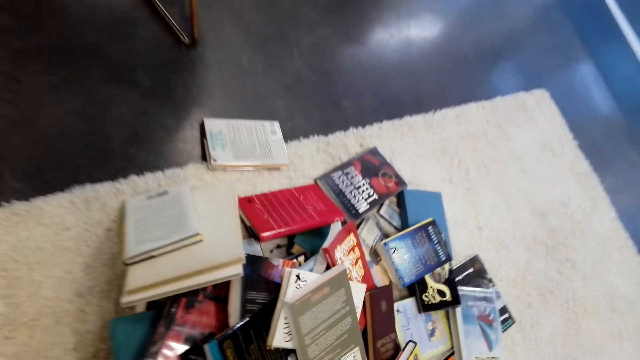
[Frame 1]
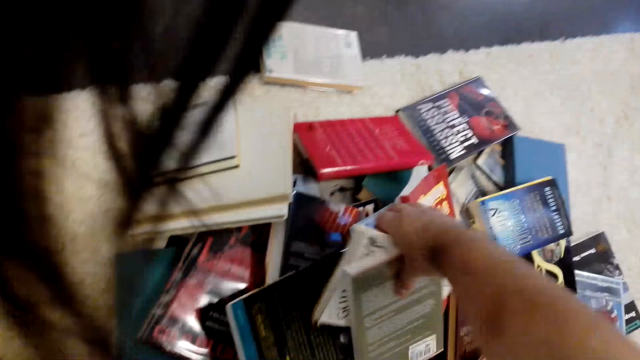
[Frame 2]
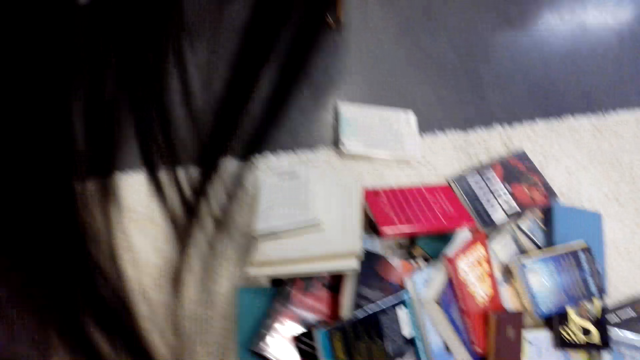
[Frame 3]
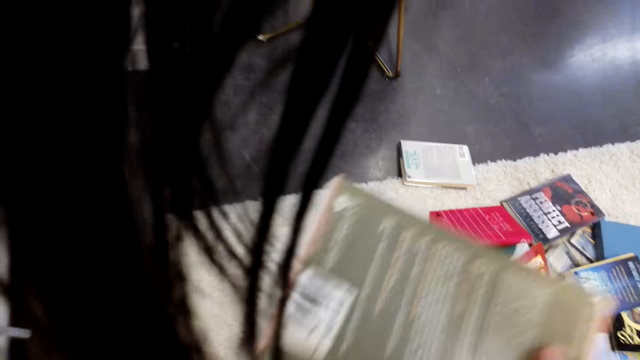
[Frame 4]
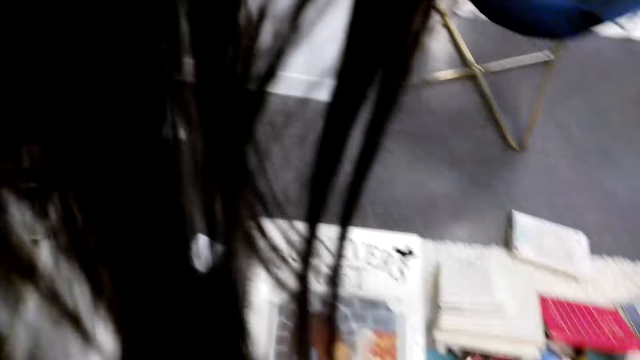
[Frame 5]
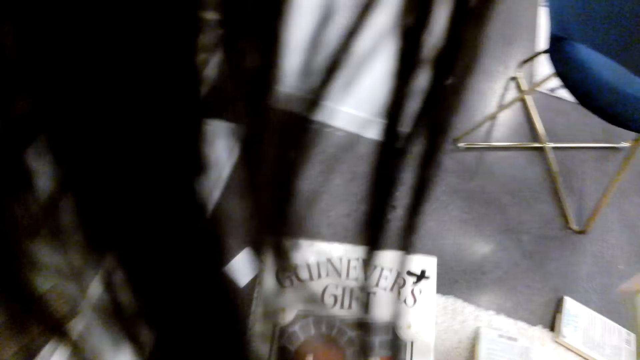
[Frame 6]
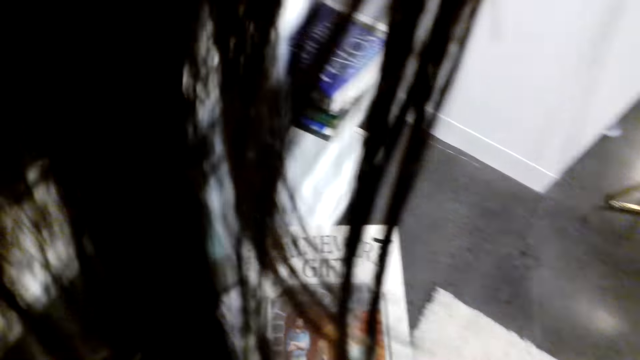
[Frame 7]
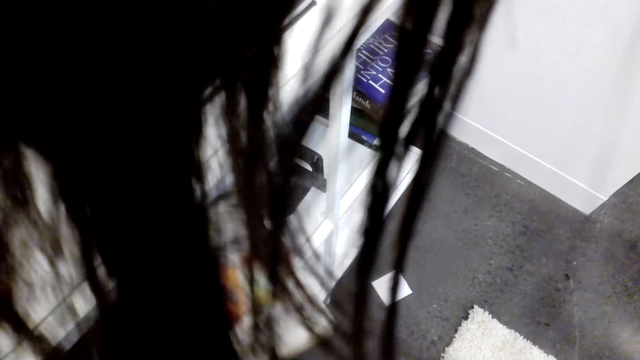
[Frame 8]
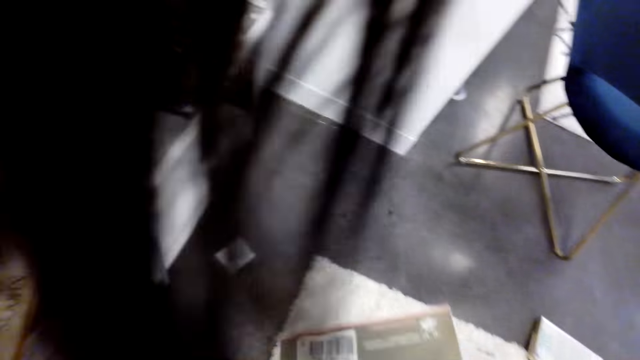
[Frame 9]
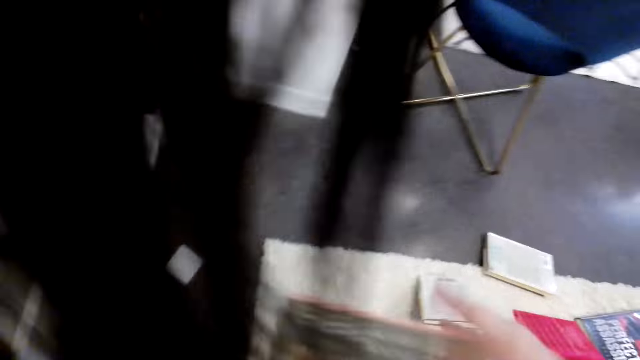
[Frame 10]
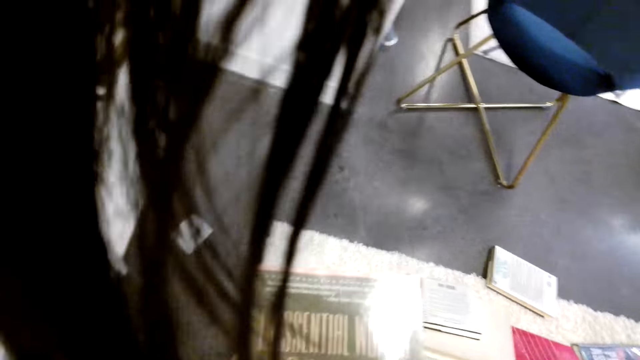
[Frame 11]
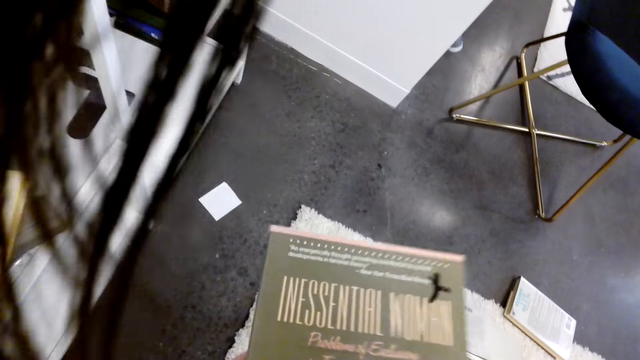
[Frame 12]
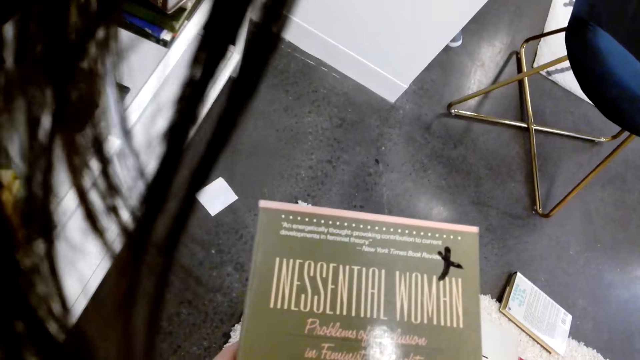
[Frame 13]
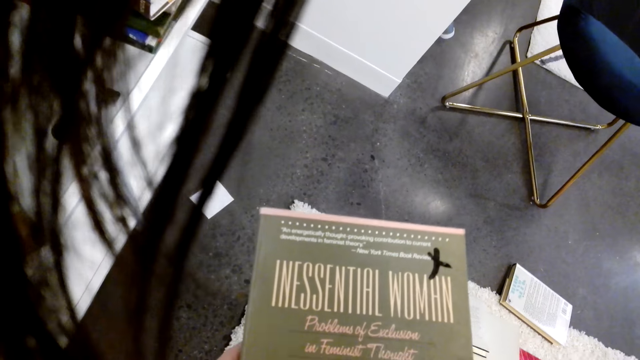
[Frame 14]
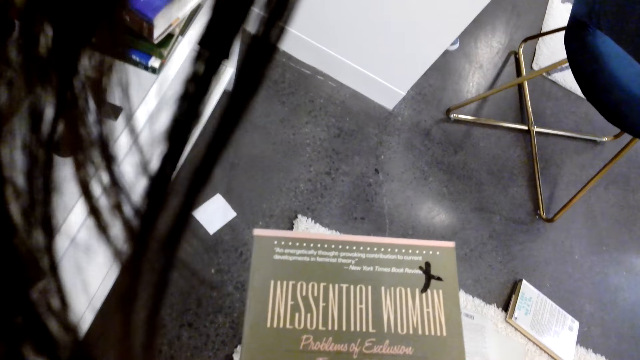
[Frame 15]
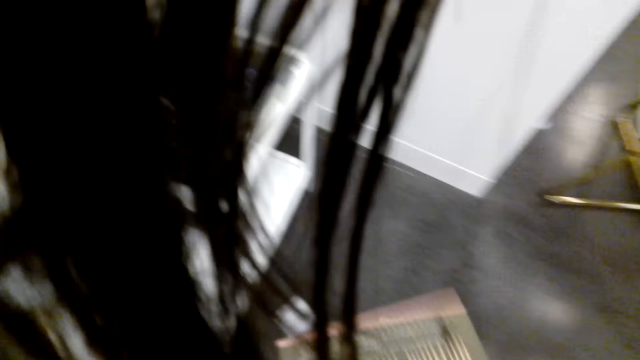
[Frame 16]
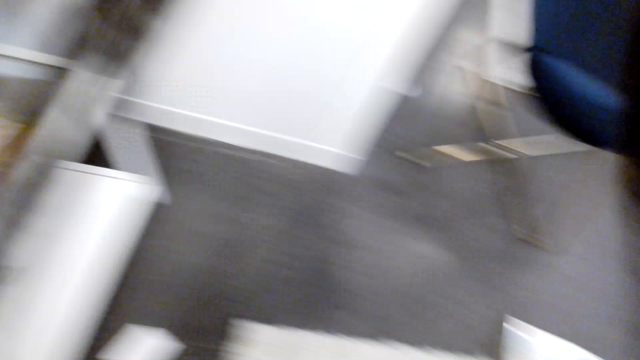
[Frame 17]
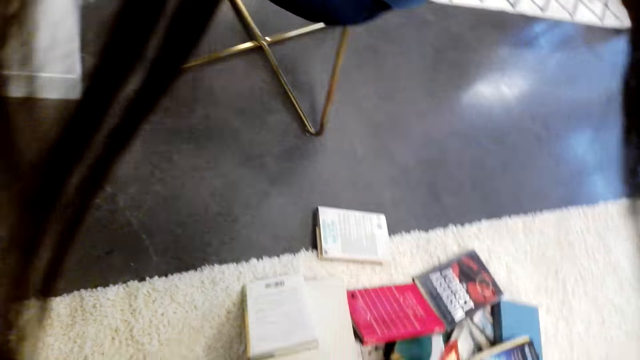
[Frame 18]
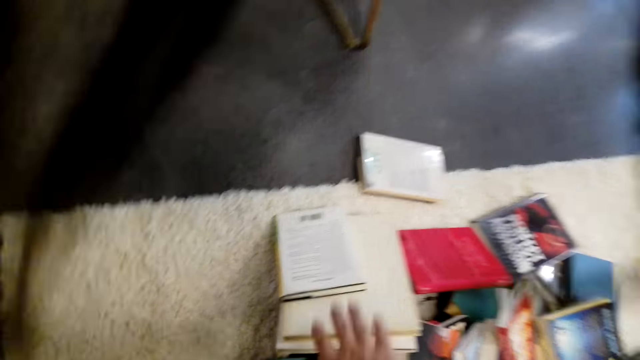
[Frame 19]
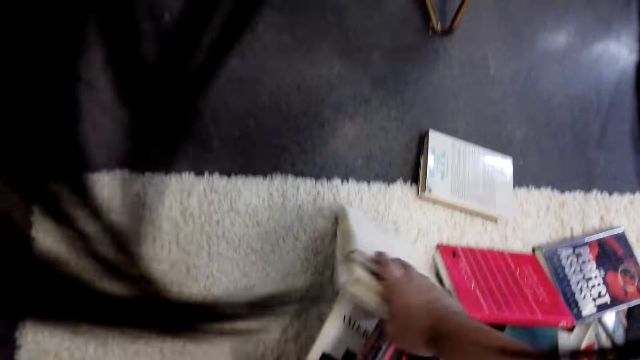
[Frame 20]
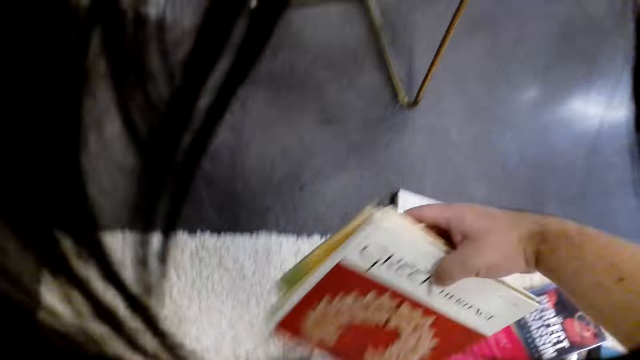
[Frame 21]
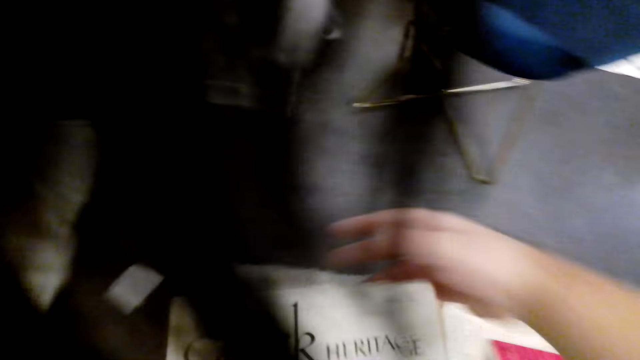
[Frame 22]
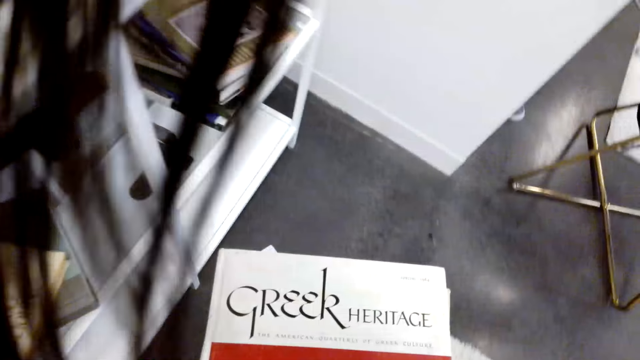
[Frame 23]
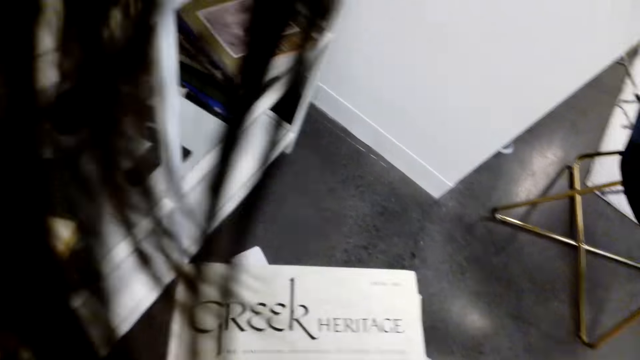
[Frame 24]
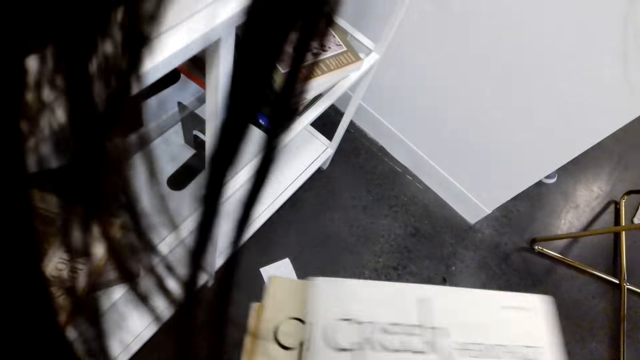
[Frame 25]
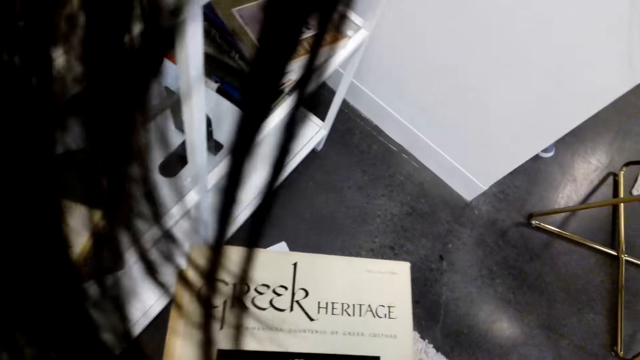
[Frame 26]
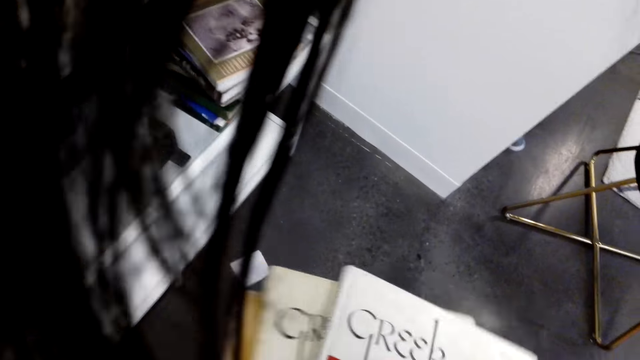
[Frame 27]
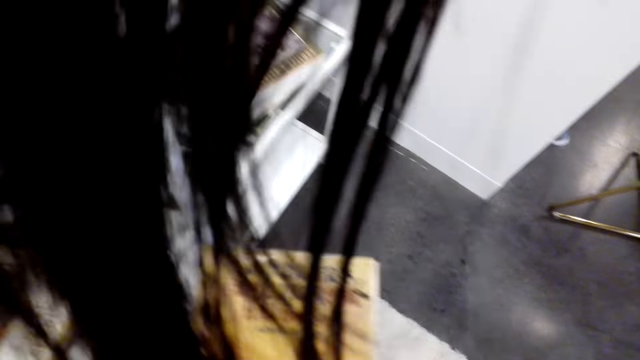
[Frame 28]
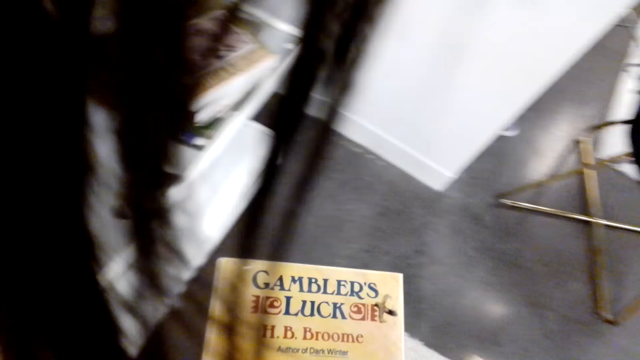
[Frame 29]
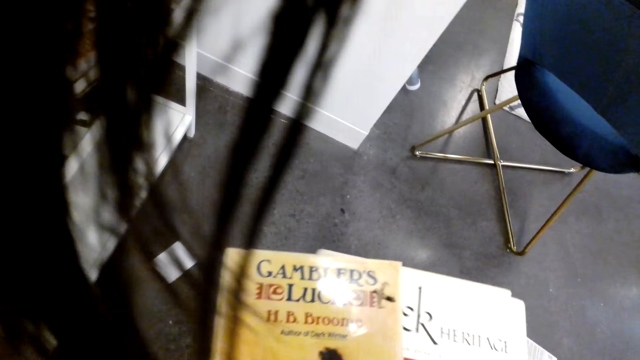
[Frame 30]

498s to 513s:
The camera wearer puts the book in a bookshelf. They pick up another book. They put the book in the bookshelf. They pick up another book. They look at the books.

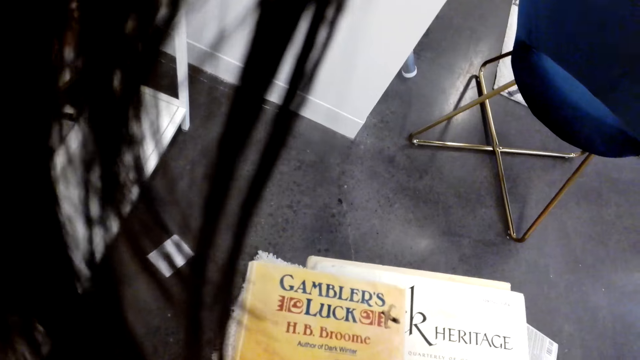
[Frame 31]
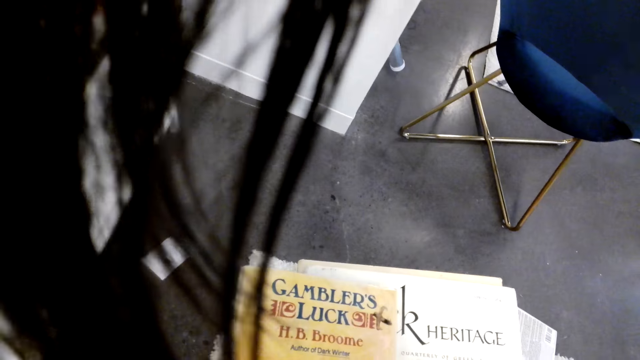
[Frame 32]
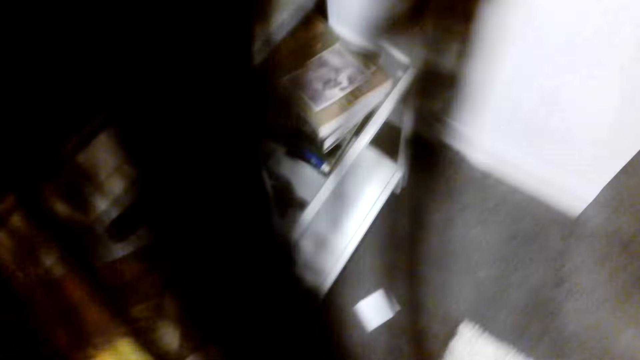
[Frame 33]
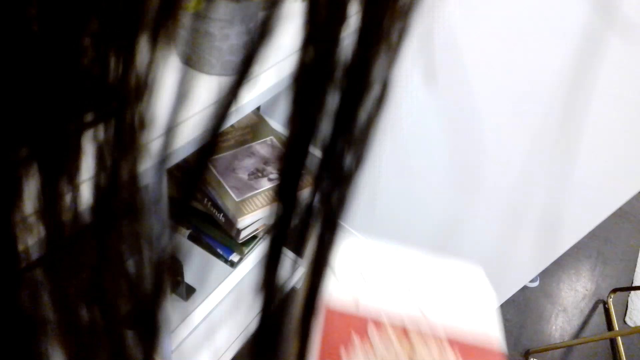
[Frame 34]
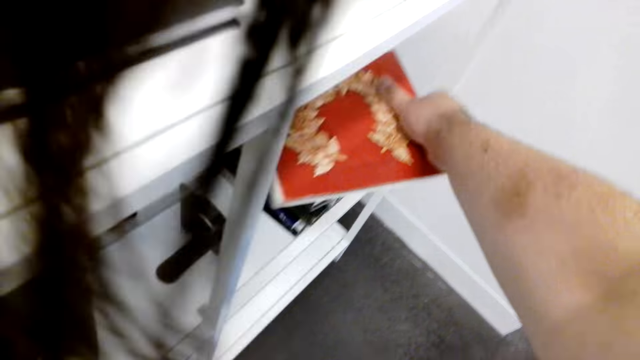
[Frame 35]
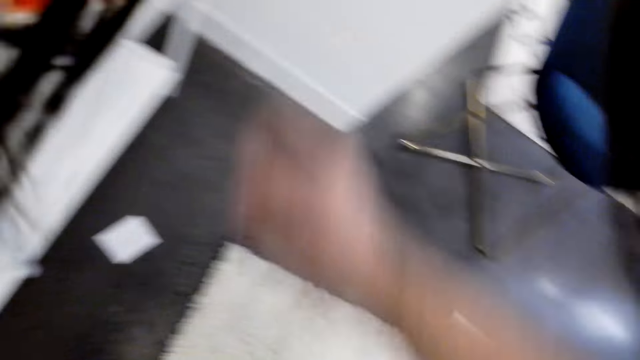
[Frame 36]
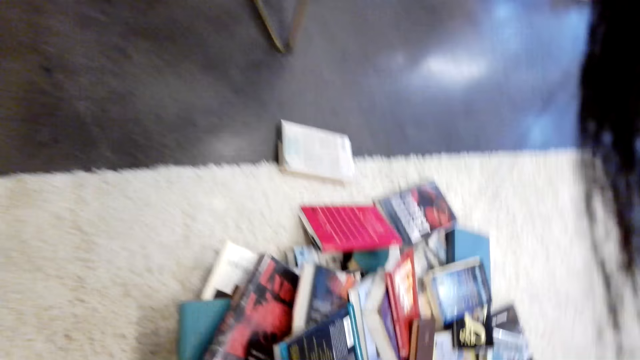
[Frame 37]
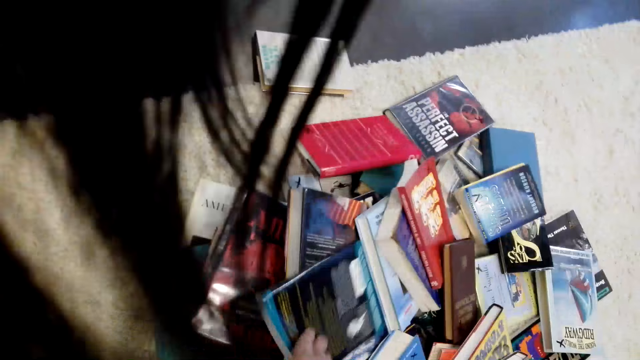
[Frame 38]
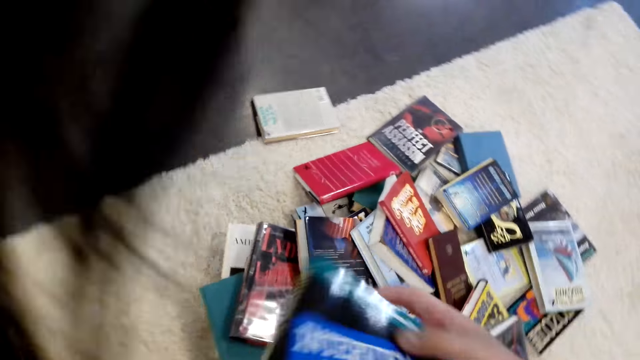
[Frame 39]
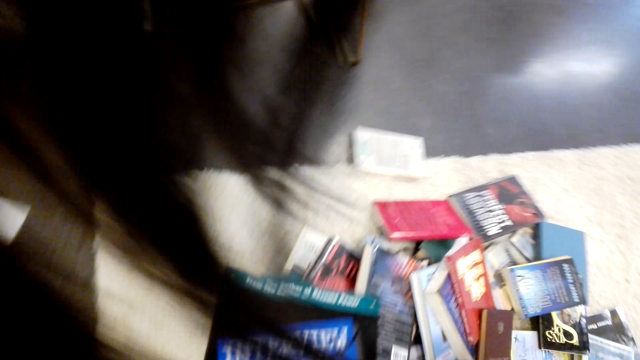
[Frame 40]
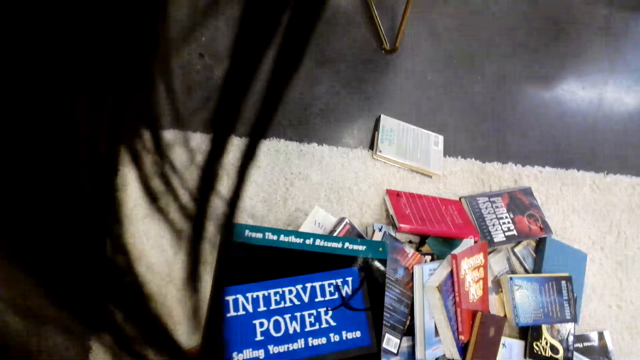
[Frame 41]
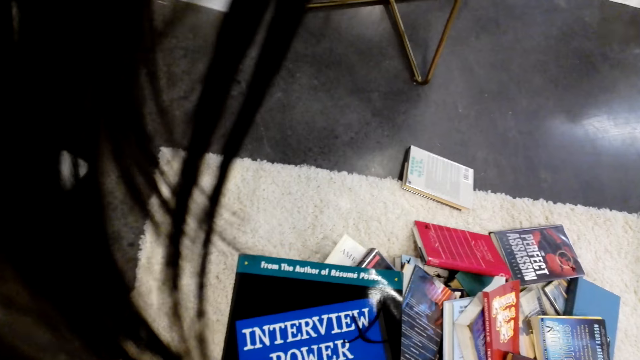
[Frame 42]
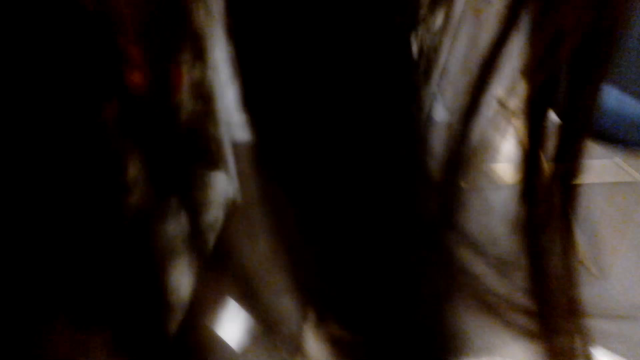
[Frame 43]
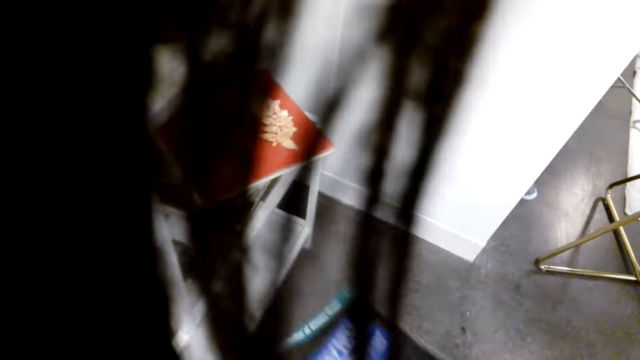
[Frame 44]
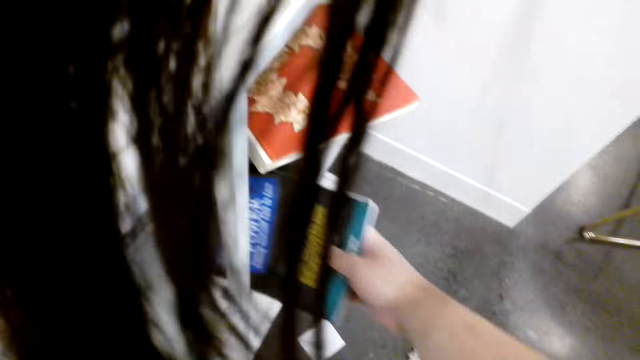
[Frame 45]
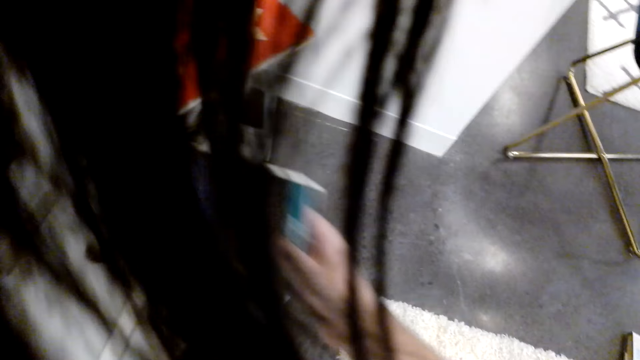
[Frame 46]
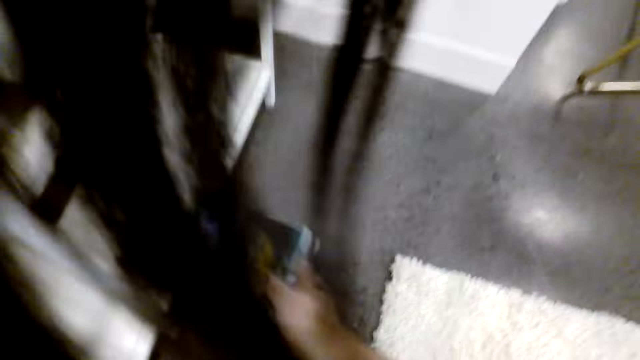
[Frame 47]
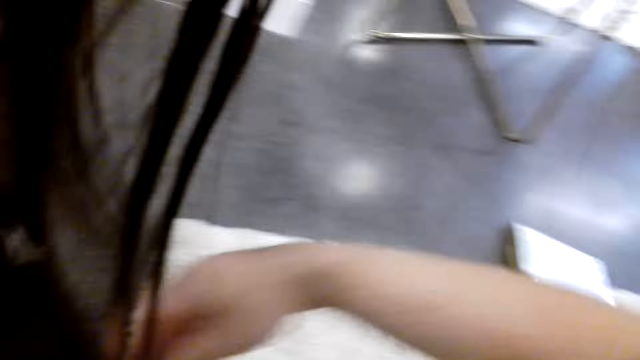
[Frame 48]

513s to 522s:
The camera wearer puts the book in the shelf. They pick up another book and put the book in the shelf.
